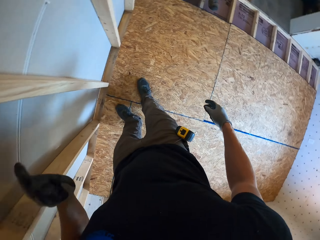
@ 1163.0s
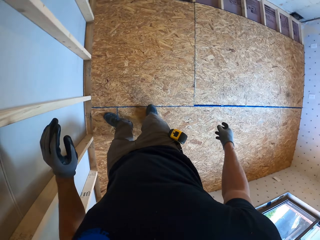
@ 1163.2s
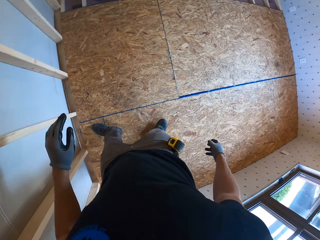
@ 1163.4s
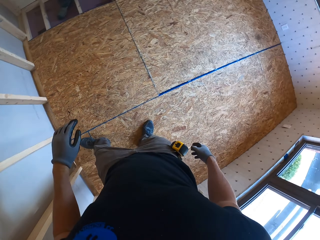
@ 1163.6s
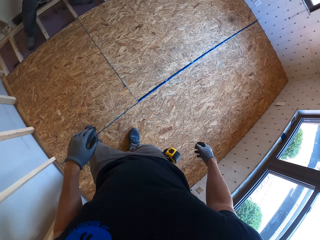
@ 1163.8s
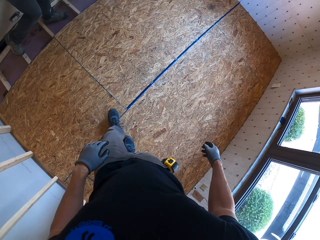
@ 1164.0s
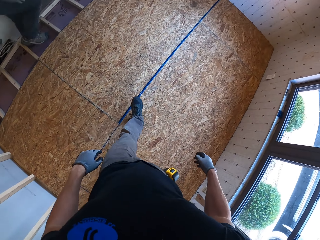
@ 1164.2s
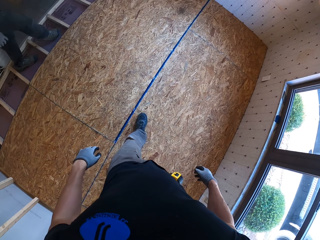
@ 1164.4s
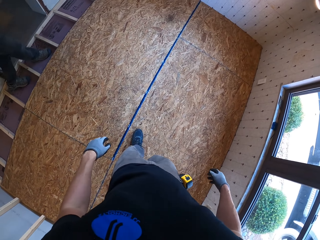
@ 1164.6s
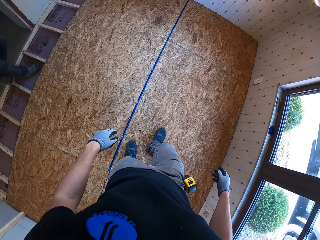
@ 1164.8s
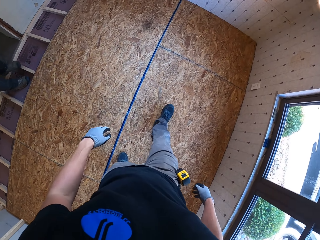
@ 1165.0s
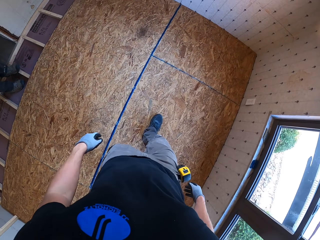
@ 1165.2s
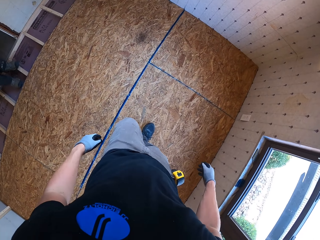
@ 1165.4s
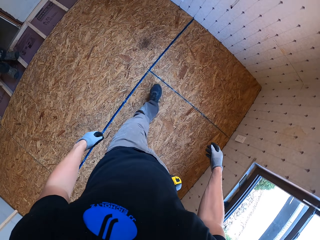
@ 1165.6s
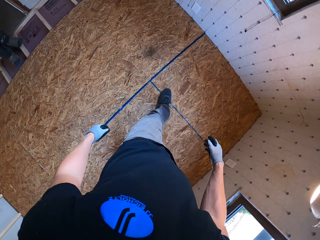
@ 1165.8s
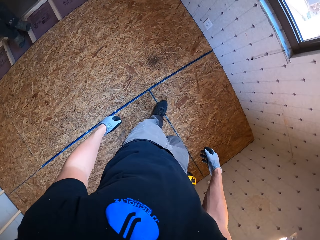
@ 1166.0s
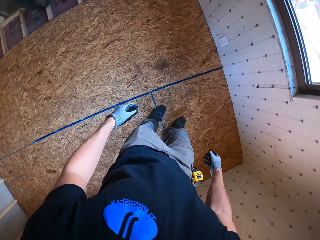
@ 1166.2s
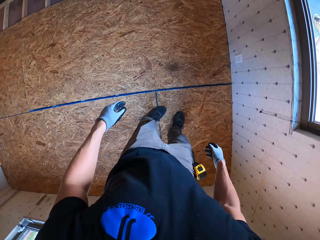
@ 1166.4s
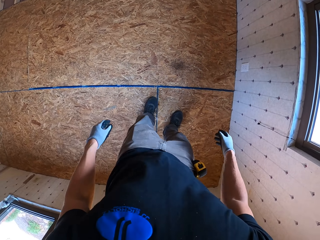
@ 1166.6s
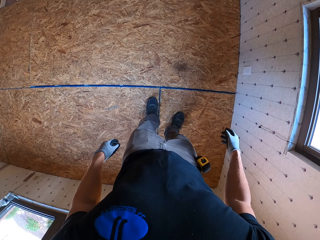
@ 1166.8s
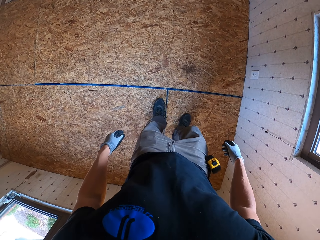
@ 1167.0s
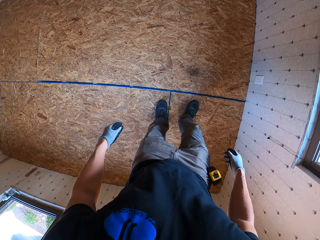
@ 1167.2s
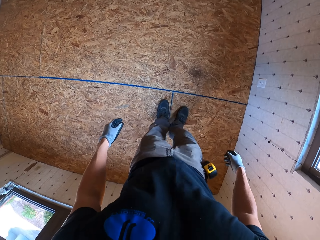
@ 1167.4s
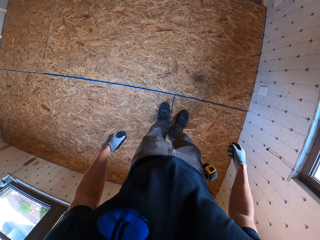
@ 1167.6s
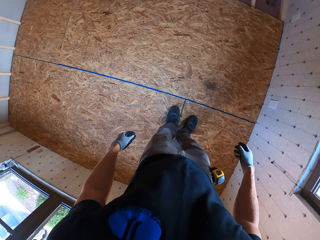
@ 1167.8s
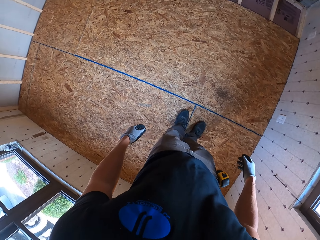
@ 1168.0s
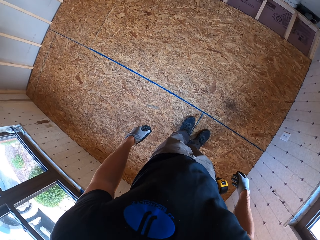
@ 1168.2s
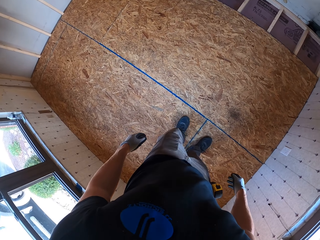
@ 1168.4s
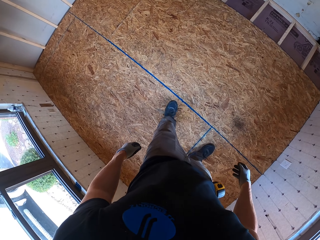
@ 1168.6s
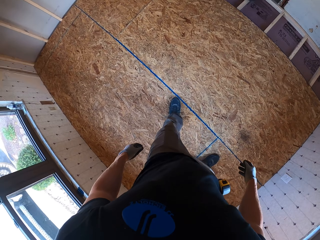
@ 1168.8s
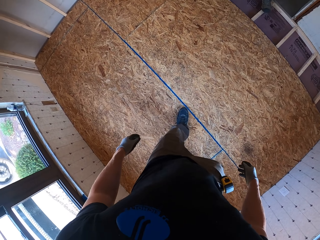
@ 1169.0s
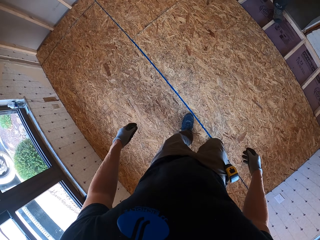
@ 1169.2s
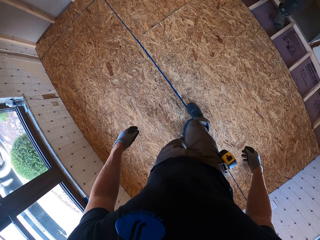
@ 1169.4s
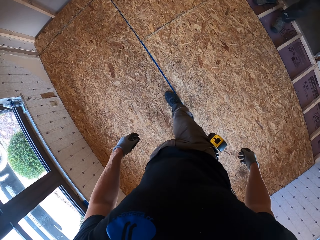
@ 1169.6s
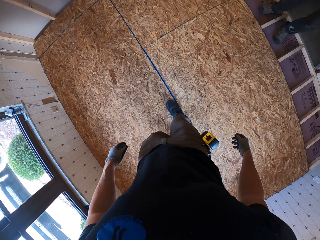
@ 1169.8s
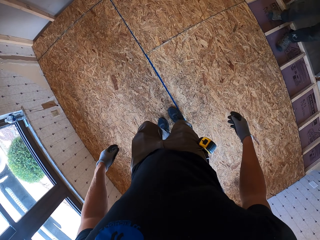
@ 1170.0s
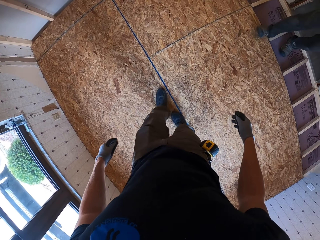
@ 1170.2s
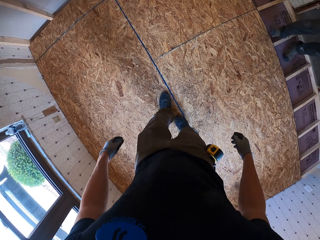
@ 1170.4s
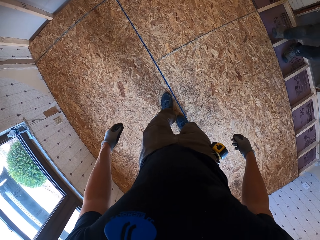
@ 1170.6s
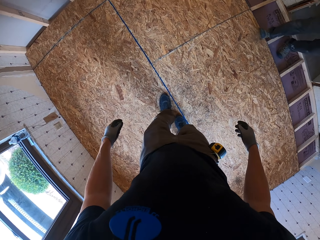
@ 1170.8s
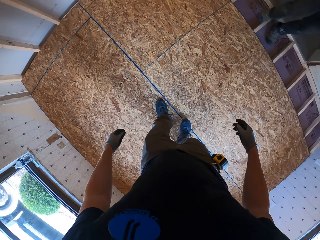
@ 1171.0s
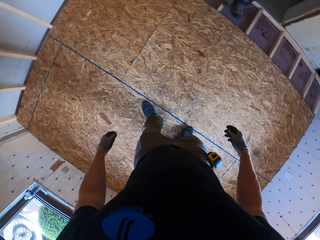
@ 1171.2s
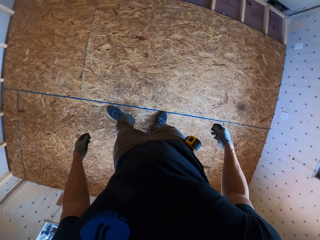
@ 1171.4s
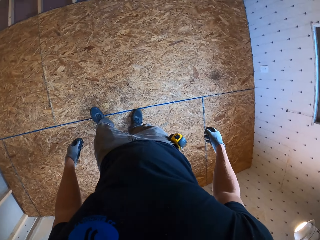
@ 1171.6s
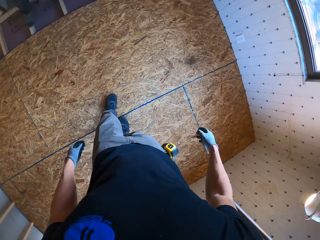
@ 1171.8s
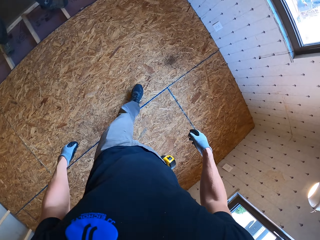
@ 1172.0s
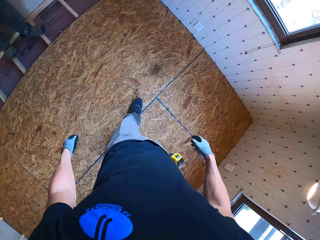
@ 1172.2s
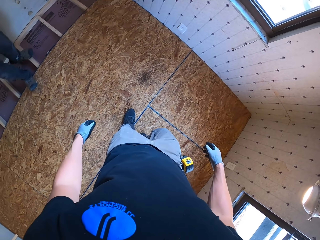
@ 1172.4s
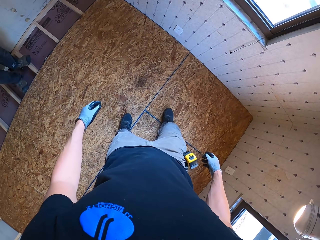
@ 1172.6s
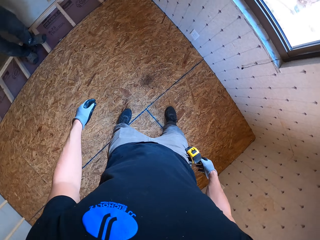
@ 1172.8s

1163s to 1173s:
The camera wearer walks in the room.

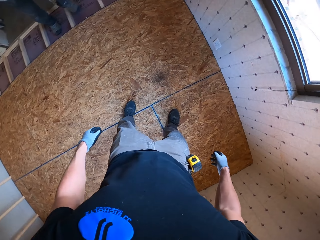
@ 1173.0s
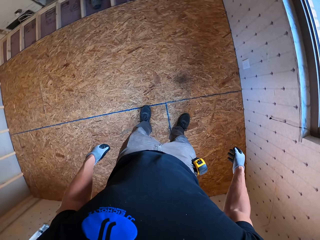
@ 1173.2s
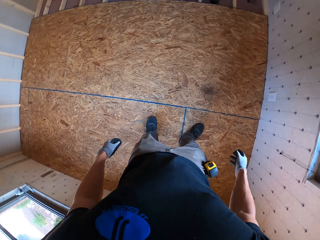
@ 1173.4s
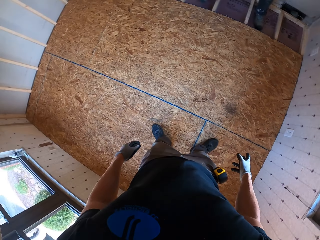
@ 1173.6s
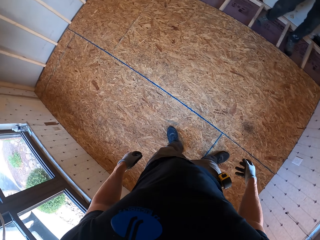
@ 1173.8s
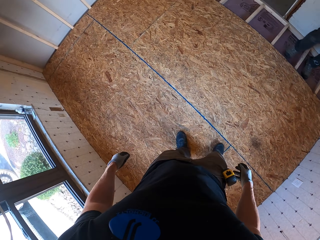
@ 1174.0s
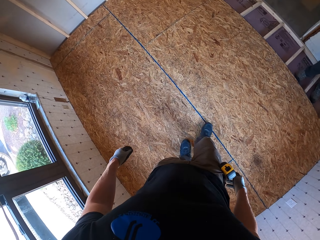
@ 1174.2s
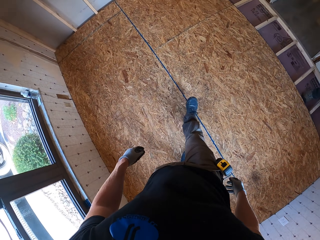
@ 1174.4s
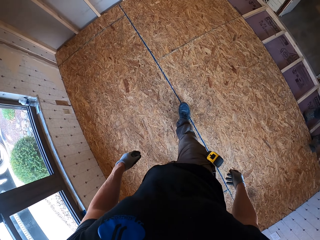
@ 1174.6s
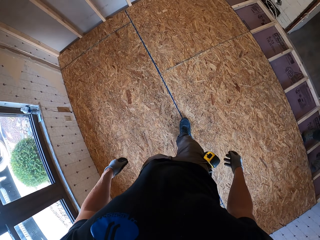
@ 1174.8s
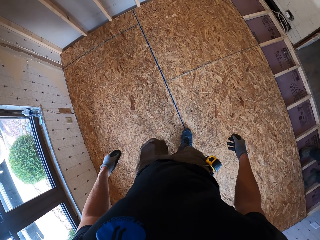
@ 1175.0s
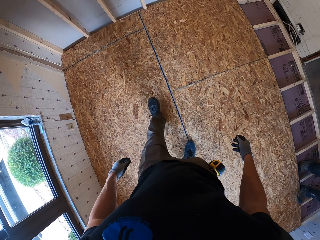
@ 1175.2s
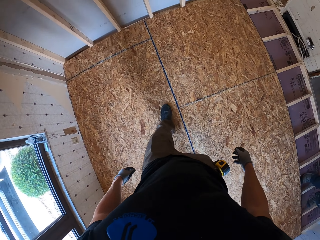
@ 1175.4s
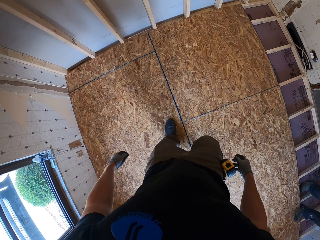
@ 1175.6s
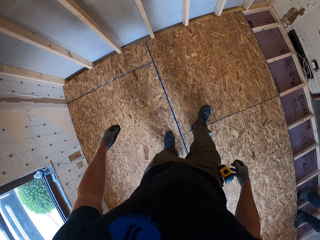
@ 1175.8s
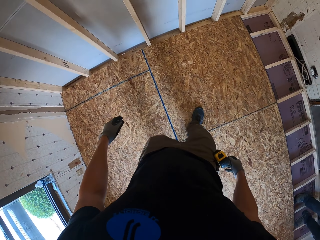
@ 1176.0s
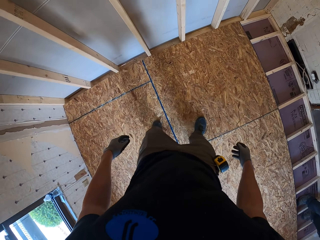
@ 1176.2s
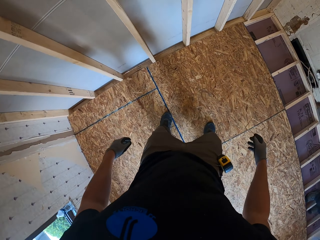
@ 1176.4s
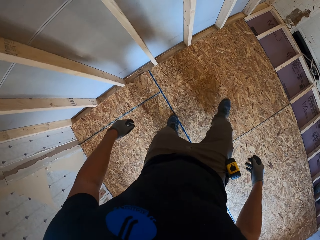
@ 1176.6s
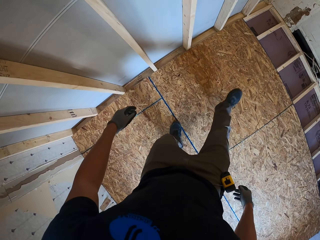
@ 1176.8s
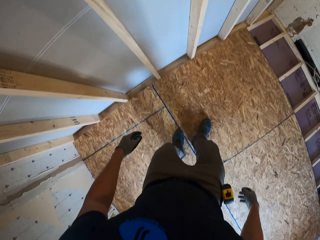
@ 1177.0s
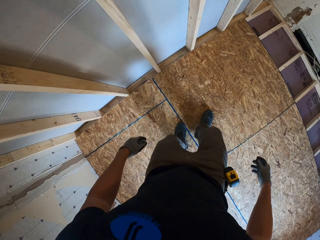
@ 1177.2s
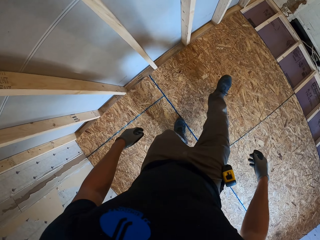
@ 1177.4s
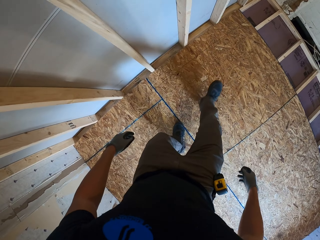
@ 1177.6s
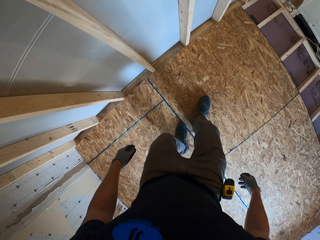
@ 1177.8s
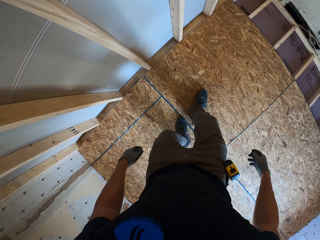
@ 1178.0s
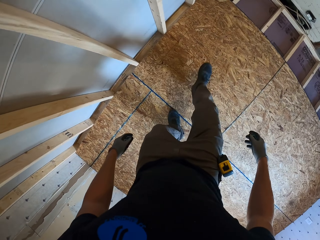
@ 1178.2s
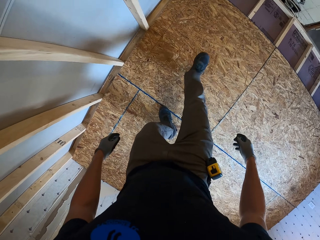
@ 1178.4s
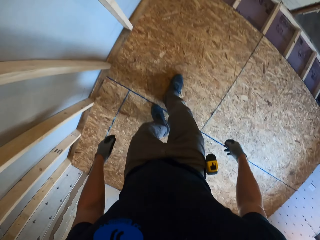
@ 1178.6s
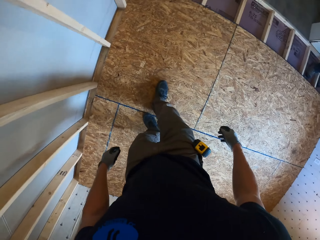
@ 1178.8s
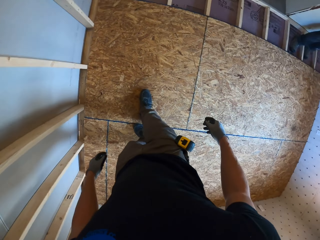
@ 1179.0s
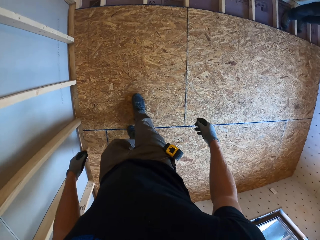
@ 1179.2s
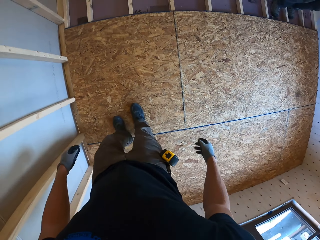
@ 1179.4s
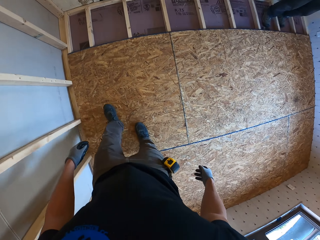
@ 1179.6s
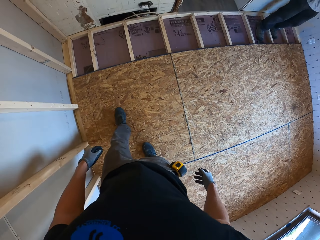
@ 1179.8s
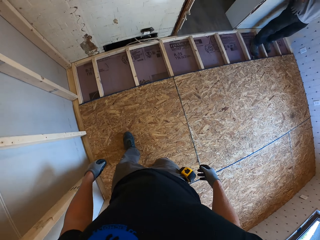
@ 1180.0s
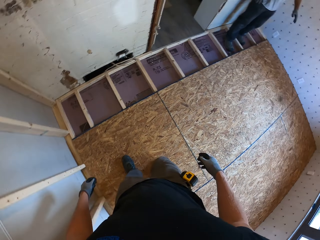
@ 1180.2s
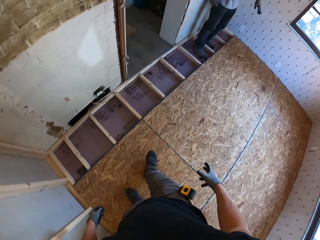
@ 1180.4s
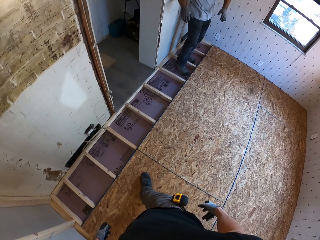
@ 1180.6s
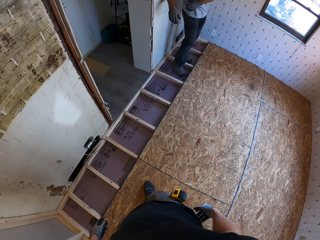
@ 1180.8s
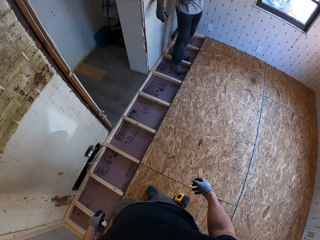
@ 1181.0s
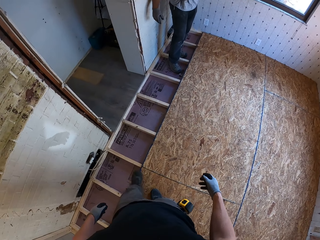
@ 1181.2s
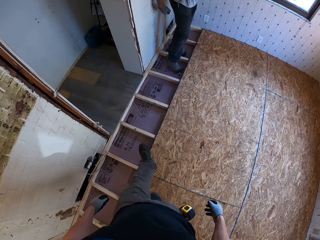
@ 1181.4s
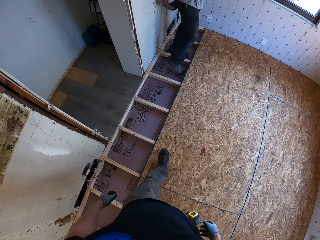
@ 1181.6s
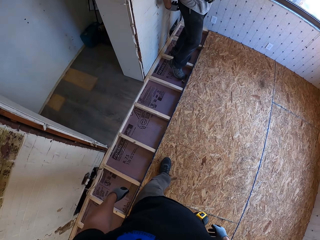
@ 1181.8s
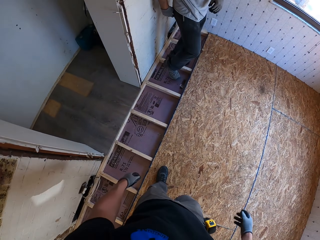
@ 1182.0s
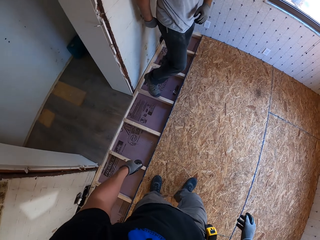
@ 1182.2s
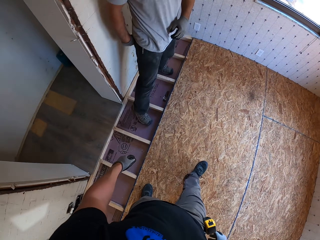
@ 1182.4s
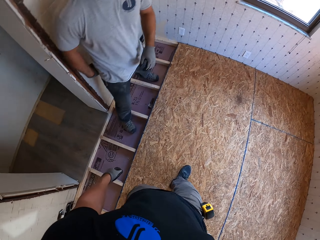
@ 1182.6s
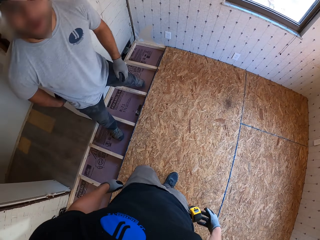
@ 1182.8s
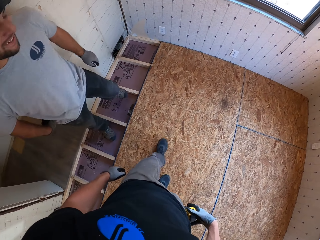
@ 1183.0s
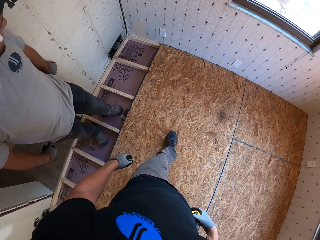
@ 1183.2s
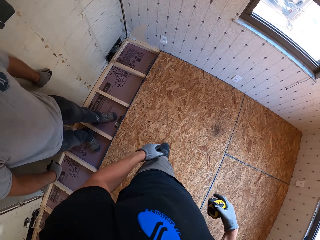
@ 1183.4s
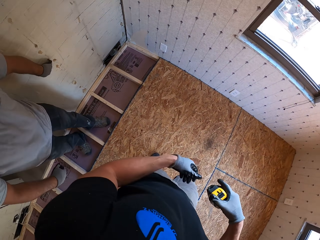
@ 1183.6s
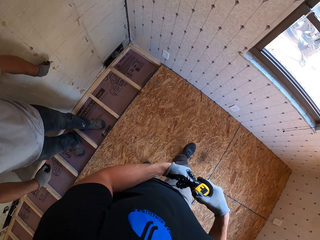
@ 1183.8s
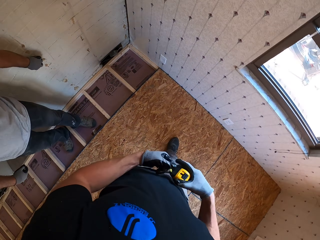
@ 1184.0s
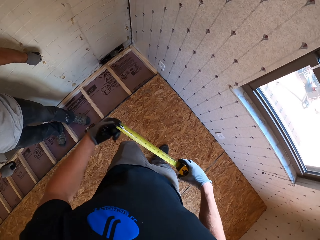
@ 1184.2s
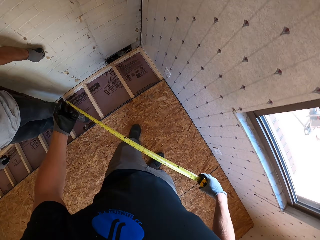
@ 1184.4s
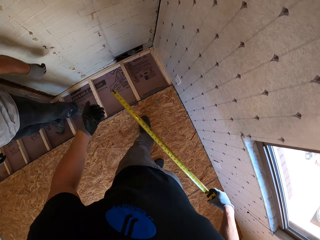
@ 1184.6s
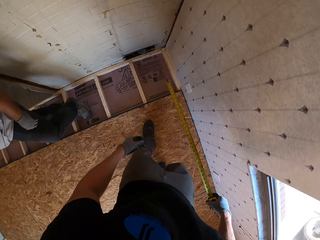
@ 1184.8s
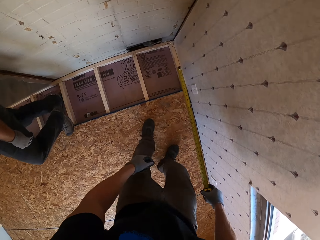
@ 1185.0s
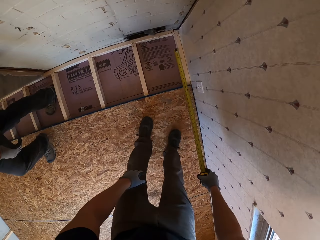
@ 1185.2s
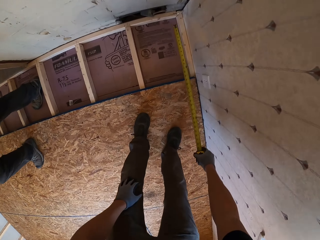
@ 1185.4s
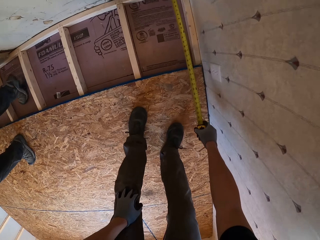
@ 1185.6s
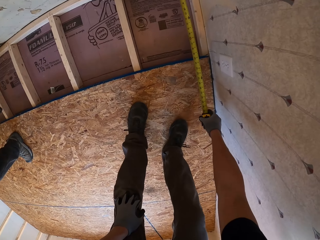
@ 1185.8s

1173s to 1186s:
A man kicks on a piece of board on the floor. The camera wearer steps on the spread wood. They kick on the piece of board on the floor. They walk in the room and grab a tape measure.
